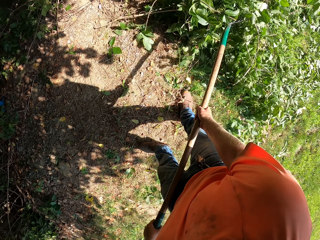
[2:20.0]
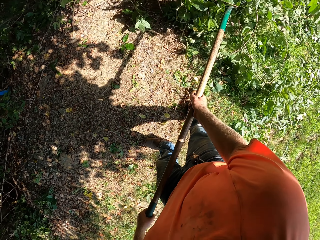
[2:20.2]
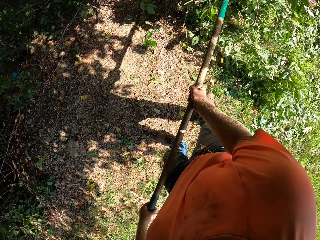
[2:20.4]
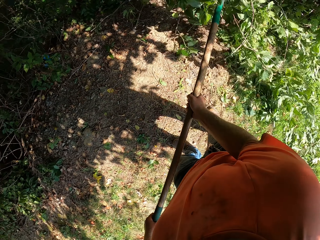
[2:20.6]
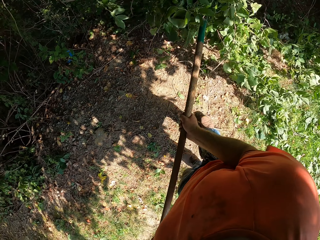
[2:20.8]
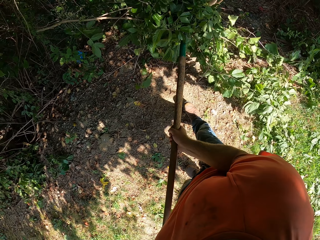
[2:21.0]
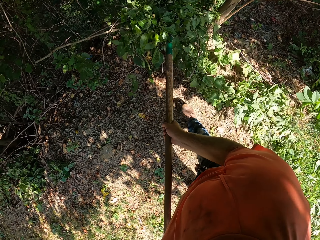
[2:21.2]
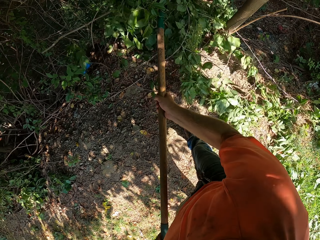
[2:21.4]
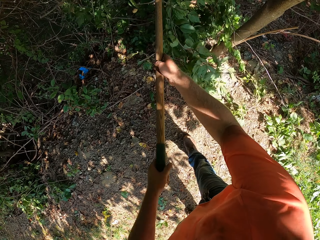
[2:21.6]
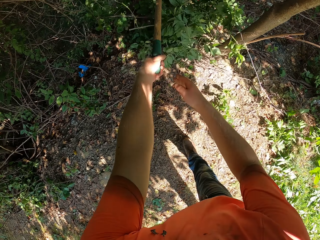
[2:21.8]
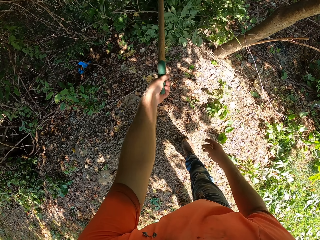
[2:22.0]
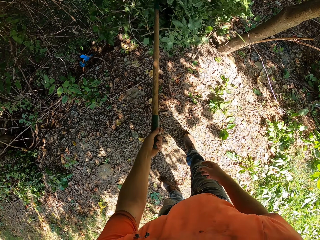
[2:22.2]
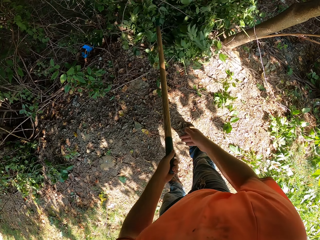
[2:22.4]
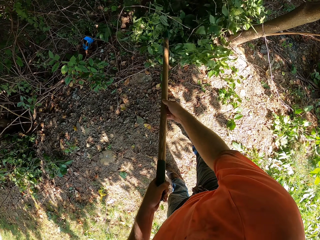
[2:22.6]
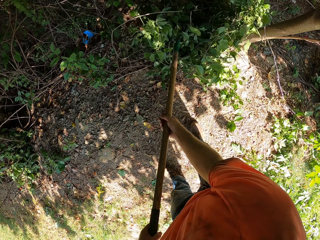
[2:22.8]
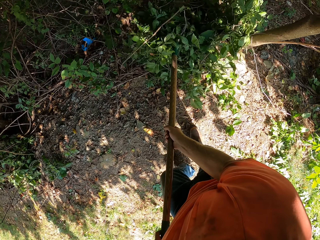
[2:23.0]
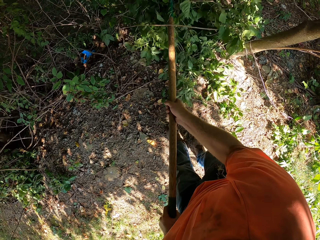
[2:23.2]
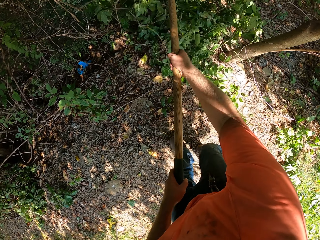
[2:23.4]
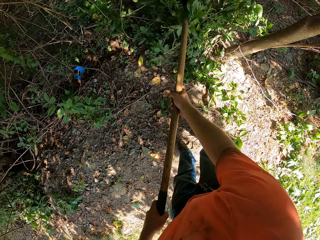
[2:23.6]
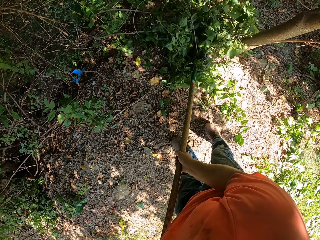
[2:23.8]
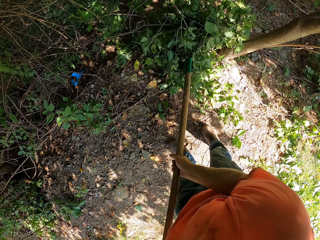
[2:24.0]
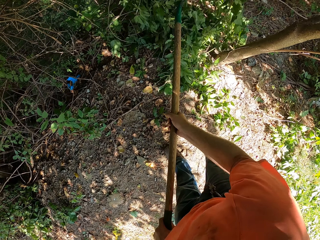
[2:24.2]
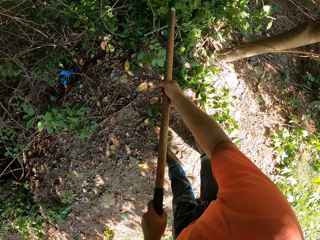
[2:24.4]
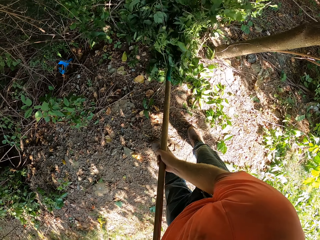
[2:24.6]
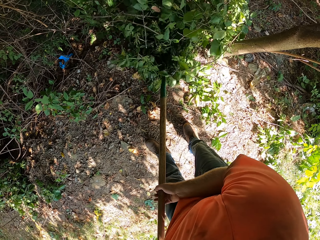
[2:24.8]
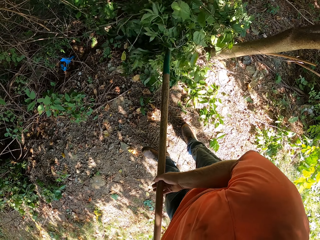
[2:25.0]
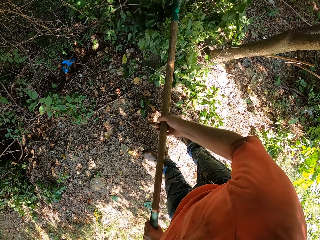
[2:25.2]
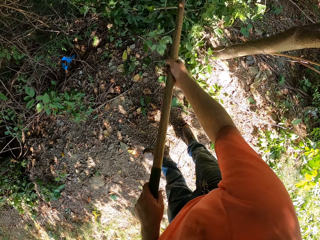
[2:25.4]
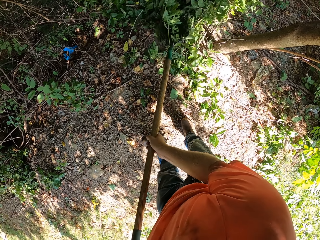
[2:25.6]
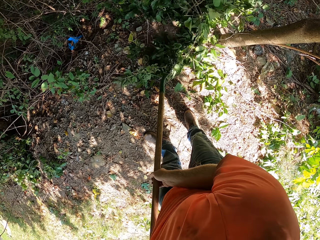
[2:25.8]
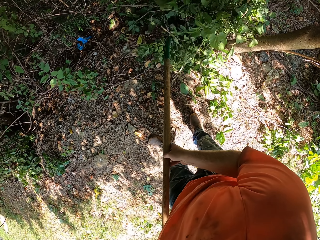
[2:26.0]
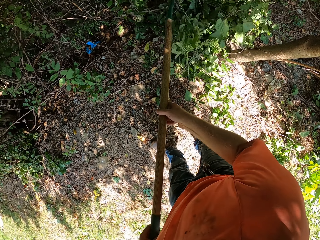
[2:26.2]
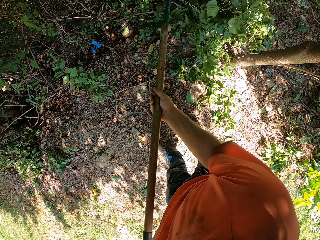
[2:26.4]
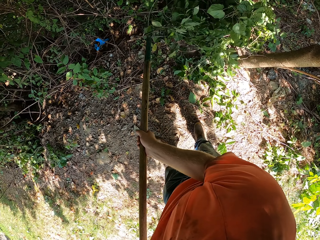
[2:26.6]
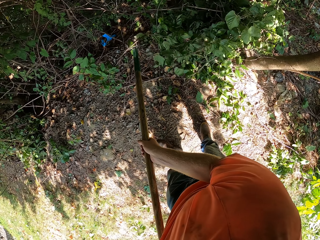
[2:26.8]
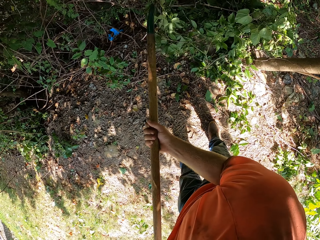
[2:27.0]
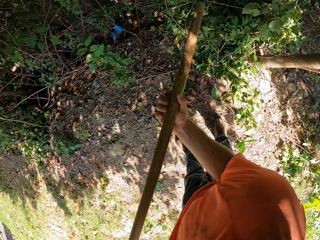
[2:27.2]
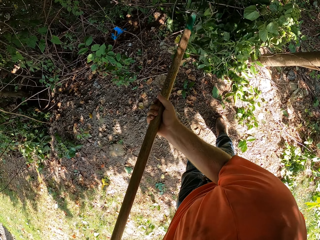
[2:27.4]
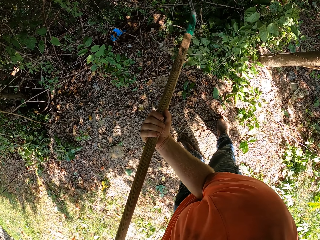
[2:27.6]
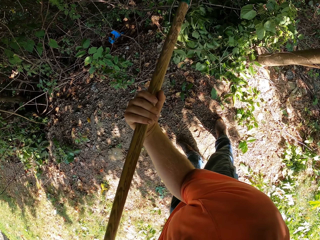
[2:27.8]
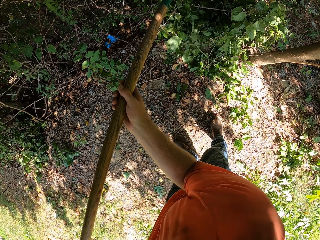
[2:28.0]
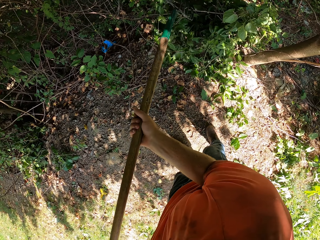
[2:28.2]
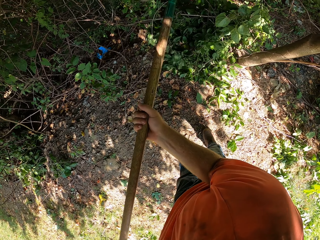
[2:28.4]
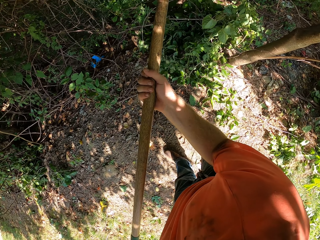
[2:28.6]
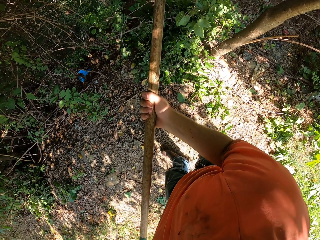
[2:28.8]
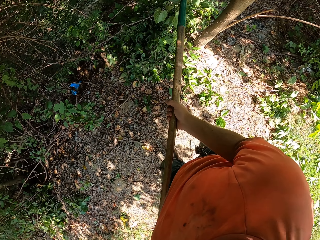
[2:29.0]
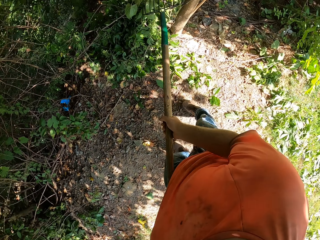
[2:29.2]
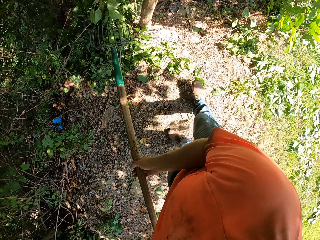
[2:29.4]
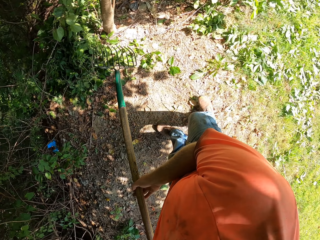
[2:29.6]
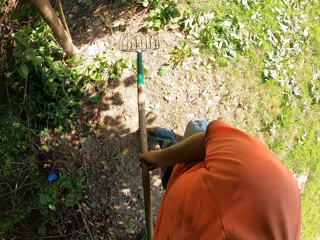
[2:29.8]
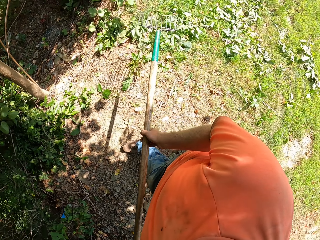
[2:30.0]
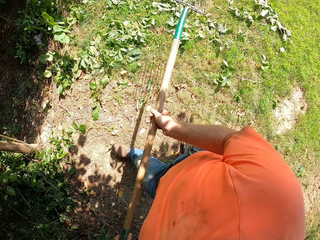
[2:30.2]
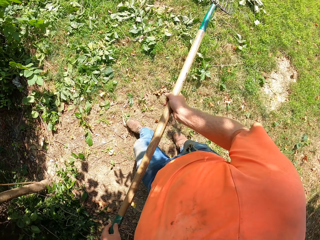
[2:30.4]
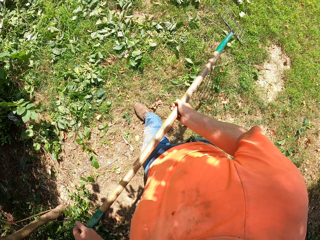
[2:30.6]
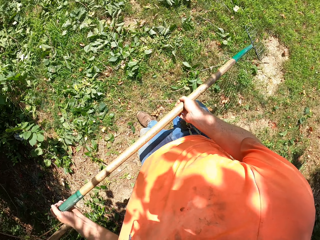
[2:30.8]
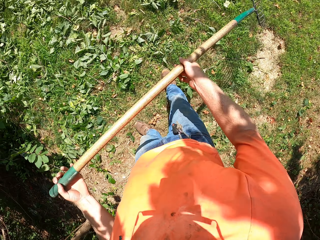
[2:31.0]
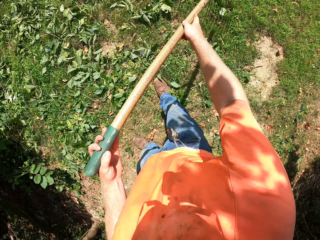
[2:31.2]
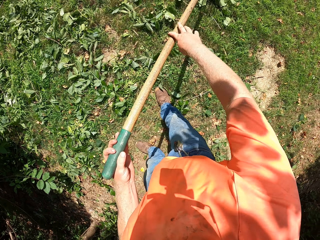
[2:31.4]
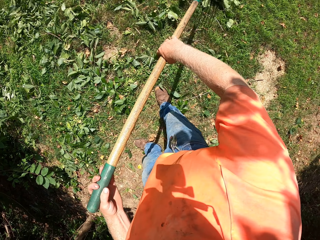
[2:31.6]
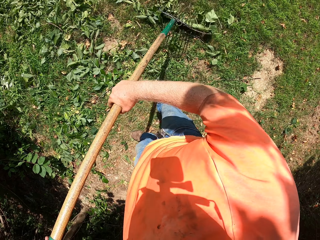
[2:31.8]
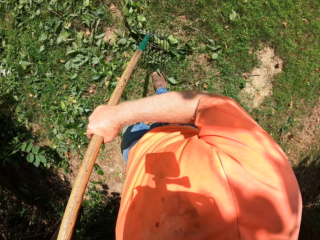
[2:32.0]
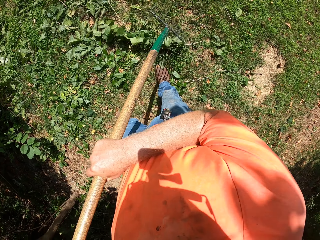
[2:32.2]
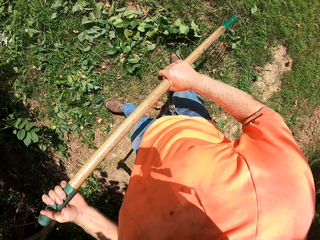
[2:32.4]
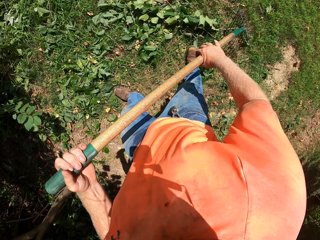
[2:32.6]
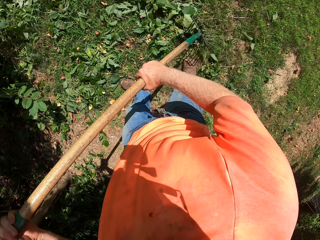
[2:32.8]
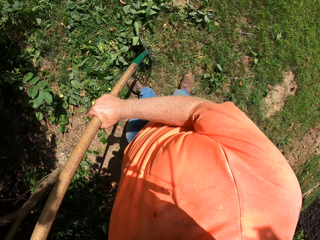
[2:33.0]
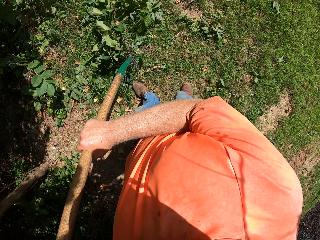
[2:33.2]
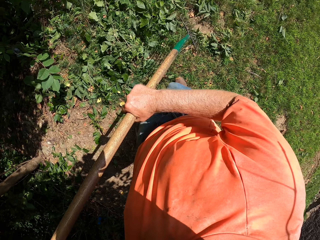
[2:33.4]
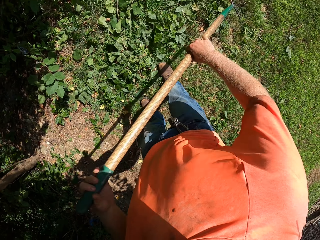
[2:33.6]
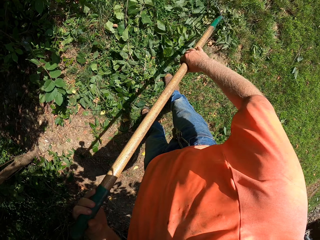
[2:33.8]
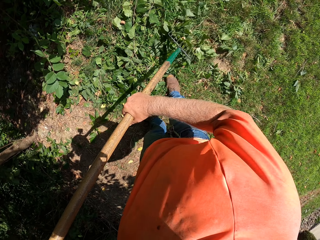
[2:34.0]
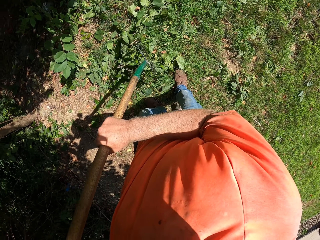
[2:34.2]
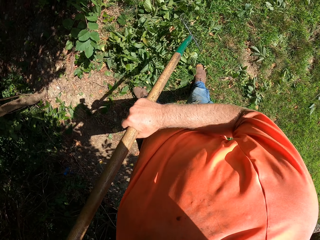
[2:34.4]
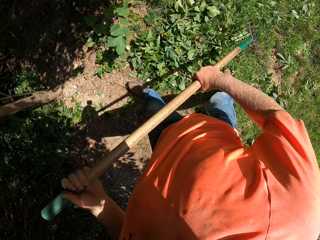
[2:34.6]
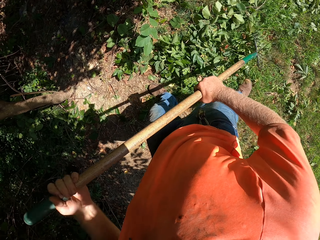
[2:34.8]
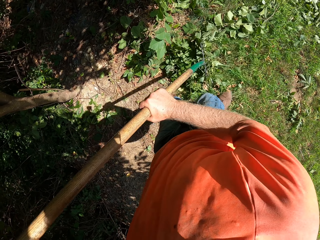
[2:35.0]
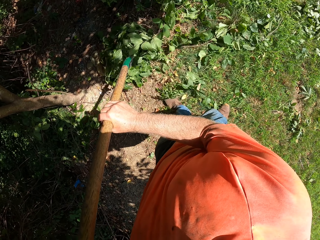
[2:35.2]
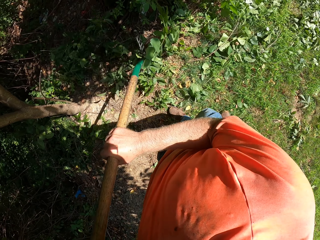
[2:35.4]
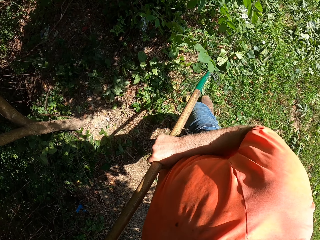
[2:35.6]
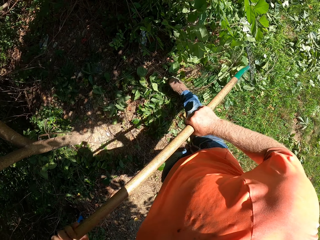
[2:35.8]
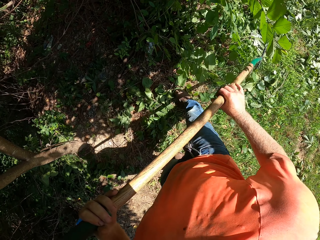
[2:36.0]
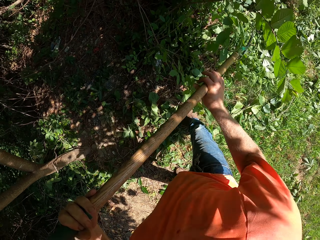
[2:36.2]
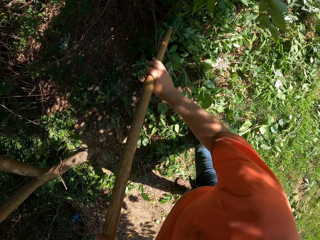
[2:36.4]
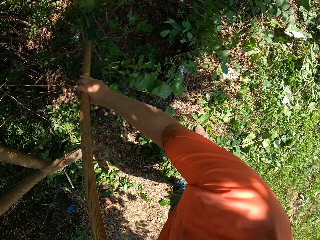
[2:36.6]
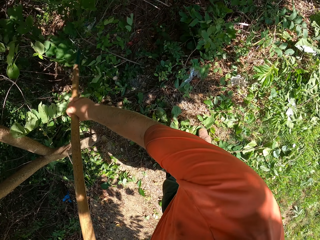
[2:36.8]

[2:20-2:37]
The camera wearer puts litter beside trees. They sweep leaves with a rake.

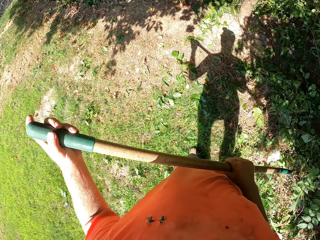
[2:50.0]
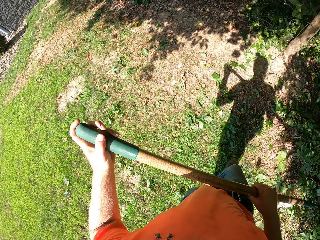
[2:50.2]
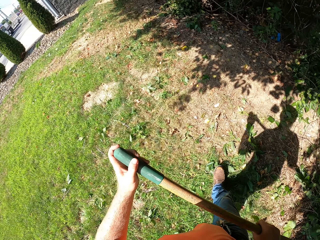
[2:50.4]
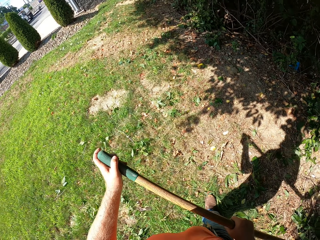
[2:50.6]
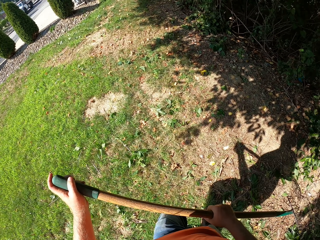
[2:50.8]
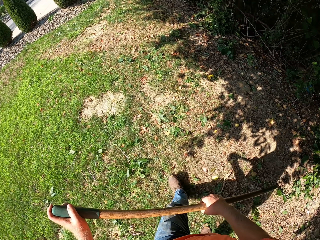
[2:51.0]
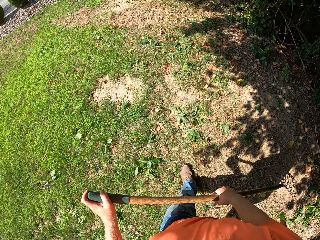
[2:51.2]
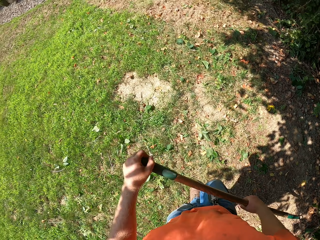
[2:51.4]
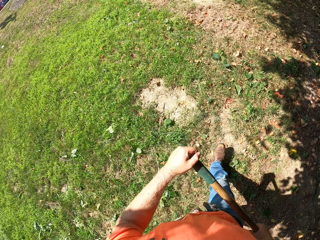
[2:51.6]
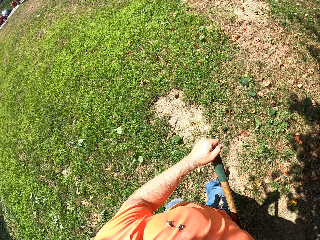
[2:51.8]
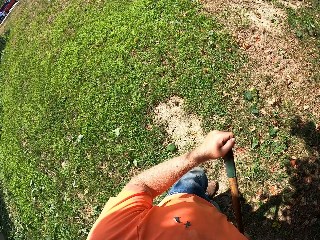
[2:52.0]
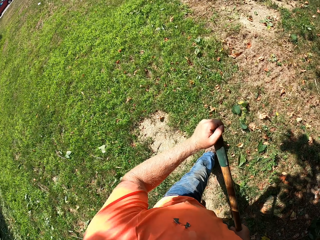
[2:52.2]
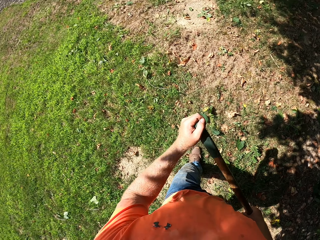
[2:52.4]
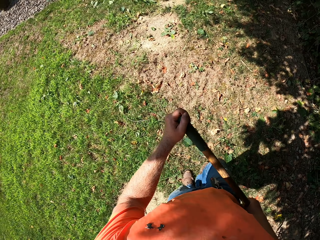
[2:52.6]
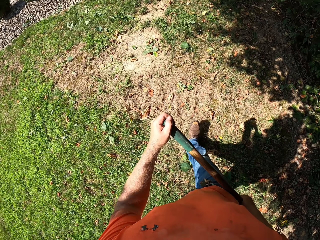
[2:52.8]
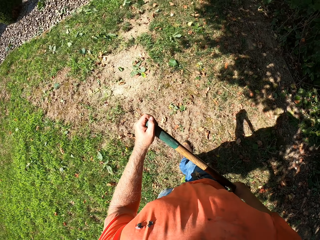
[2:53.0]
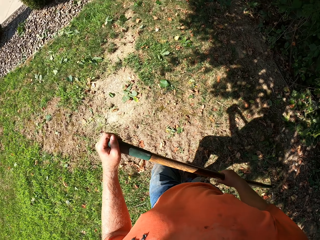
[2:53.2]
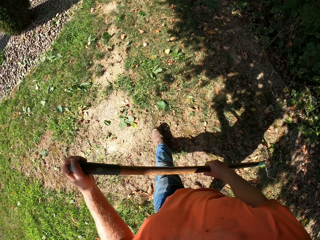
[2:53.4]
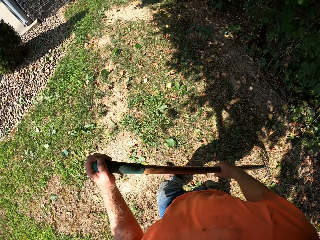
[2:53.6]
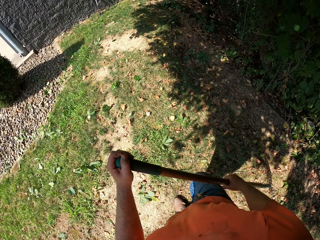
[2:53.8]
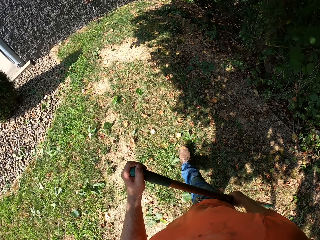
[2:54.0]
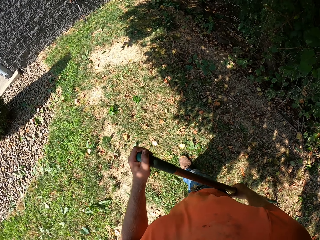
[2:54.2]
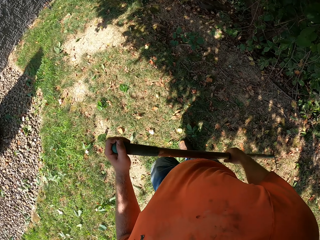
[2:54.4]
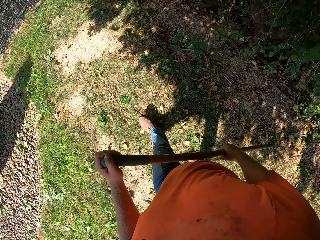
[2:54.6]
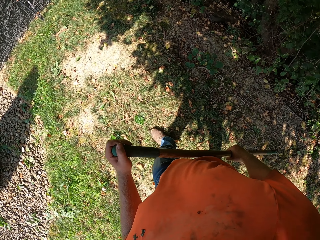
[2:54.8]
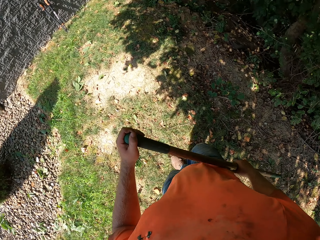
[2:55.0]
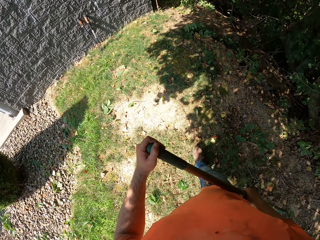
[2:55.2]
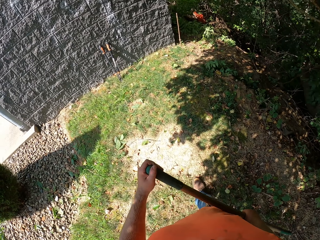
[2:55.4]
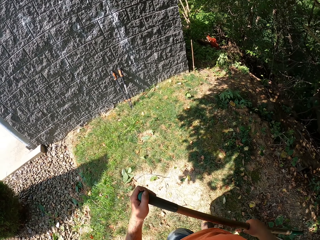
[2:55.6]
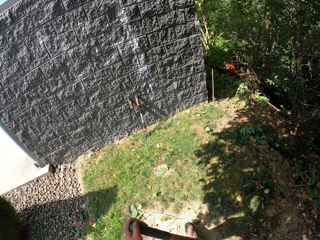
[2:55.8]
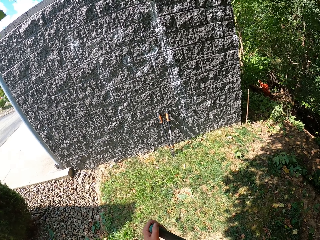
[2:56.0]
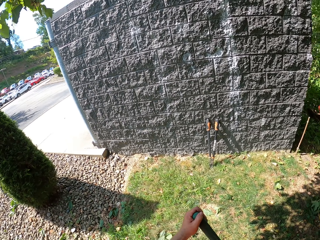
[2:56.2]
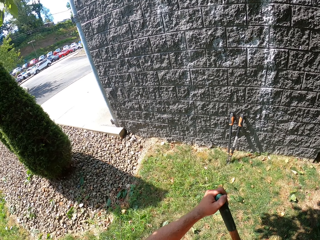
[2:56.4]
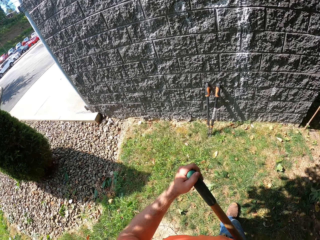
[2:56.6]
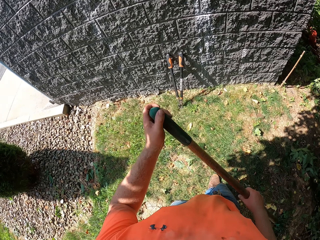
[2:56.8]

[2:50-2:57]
The camera wearer walks in the compound.
